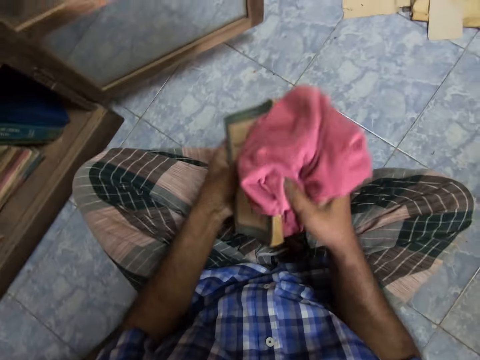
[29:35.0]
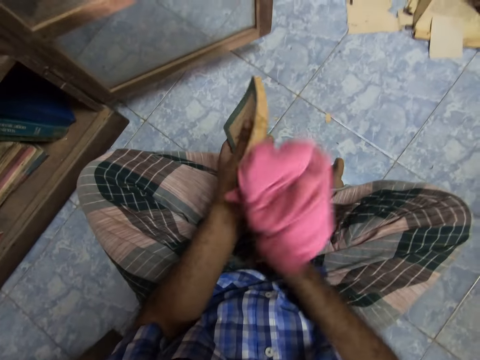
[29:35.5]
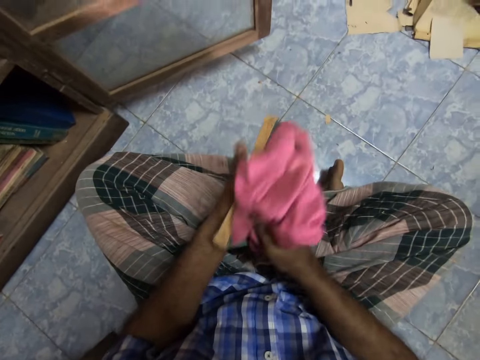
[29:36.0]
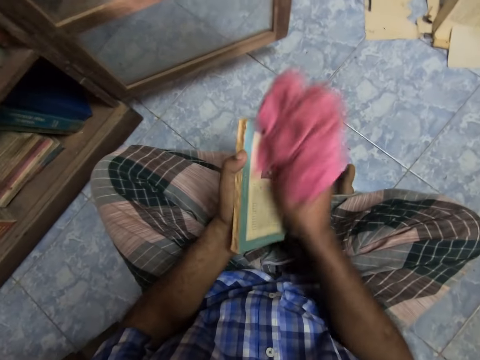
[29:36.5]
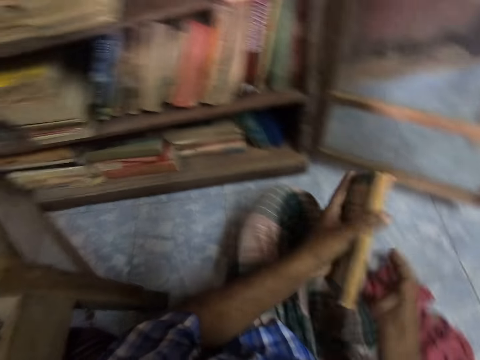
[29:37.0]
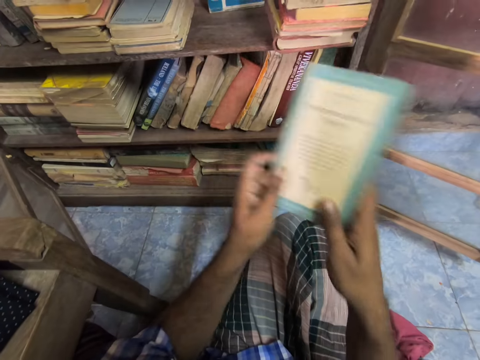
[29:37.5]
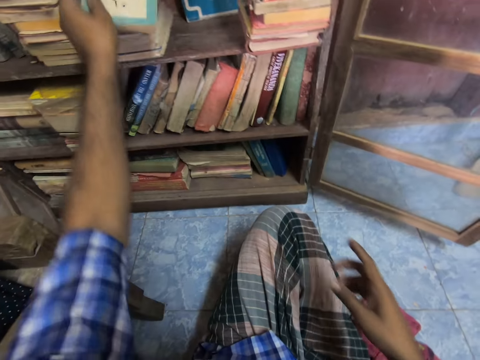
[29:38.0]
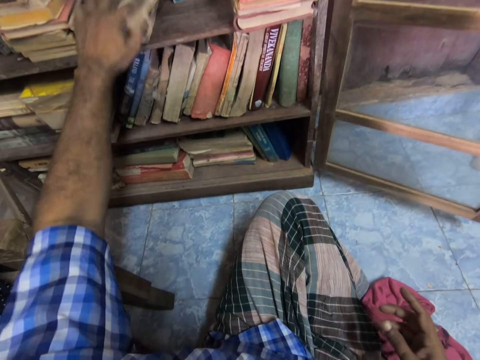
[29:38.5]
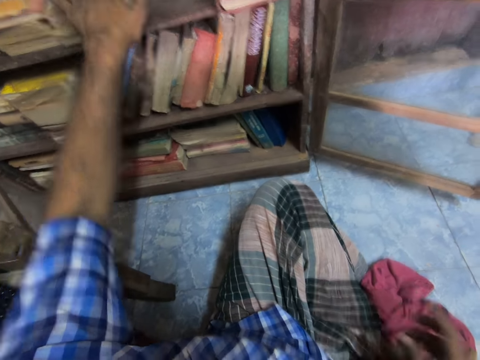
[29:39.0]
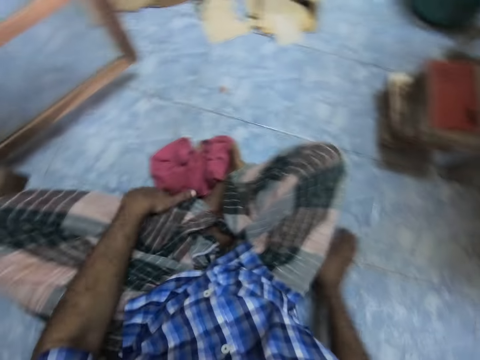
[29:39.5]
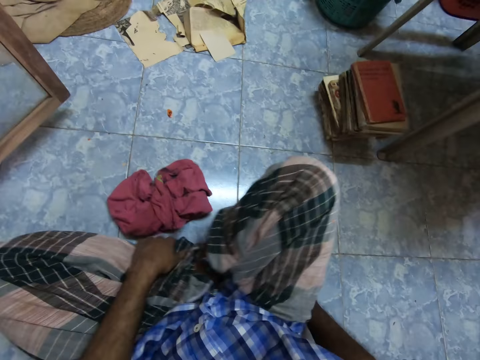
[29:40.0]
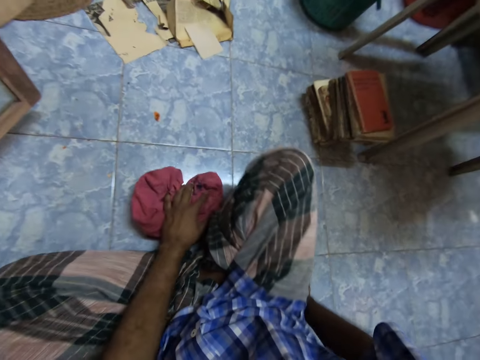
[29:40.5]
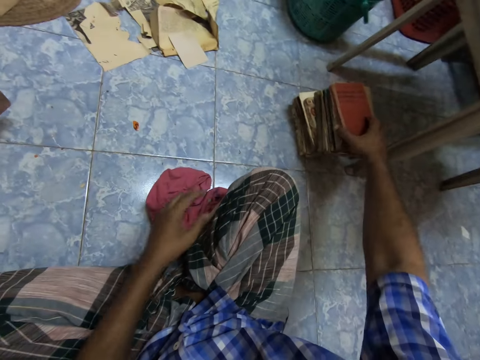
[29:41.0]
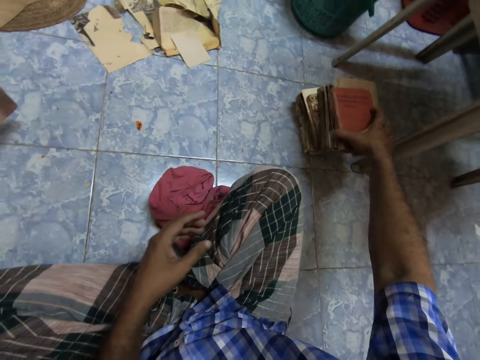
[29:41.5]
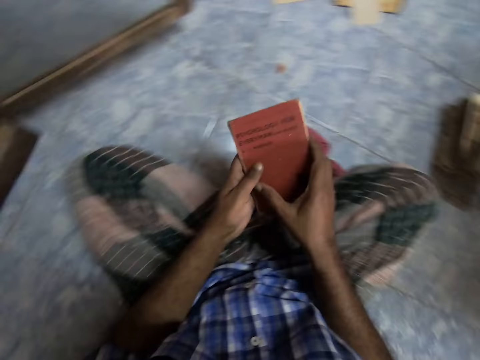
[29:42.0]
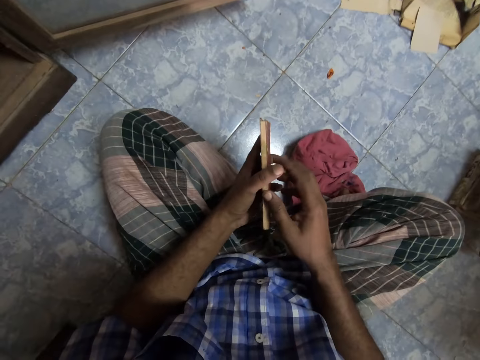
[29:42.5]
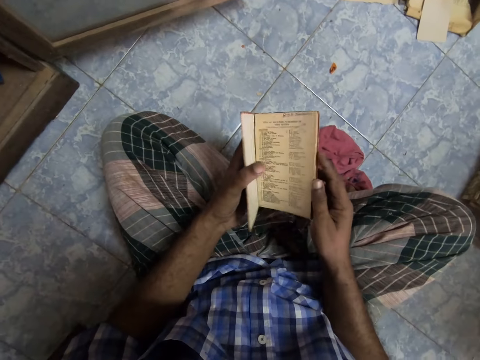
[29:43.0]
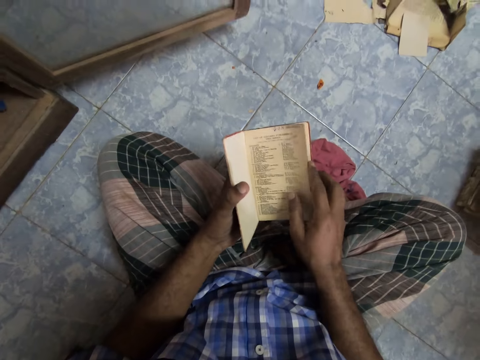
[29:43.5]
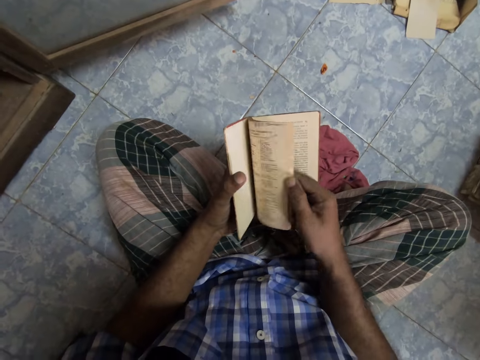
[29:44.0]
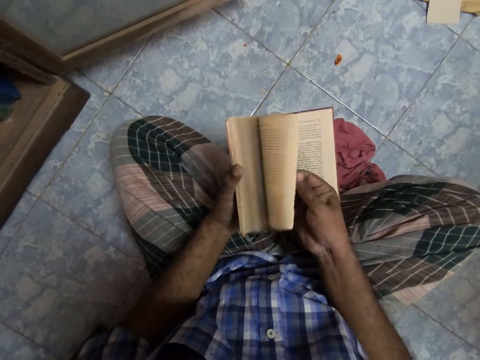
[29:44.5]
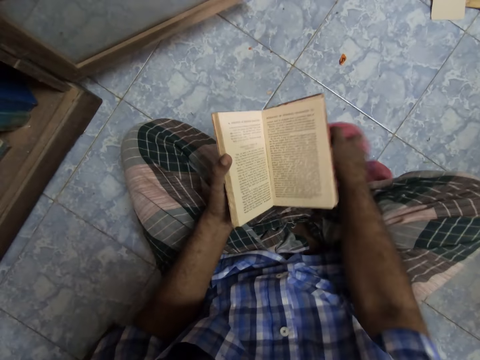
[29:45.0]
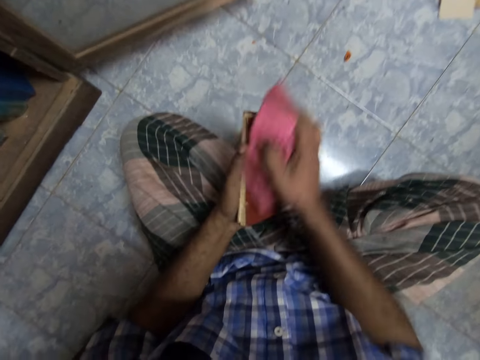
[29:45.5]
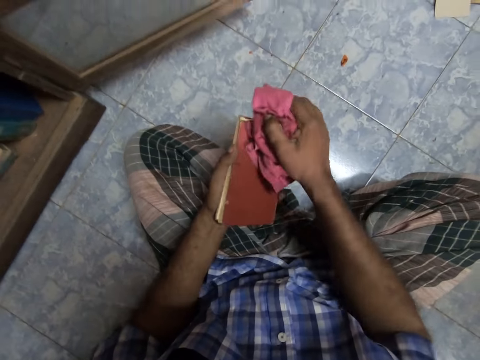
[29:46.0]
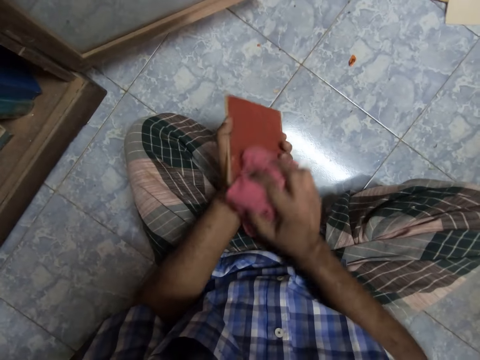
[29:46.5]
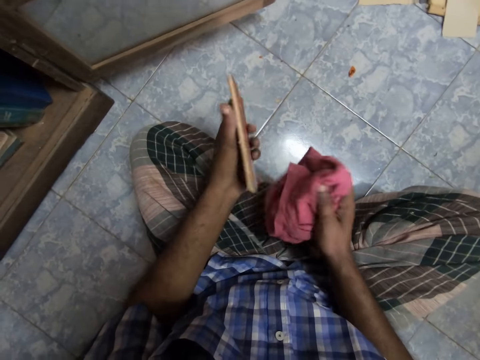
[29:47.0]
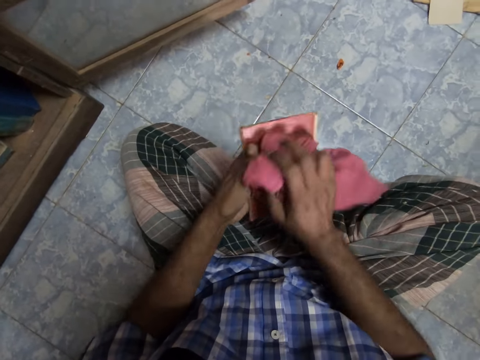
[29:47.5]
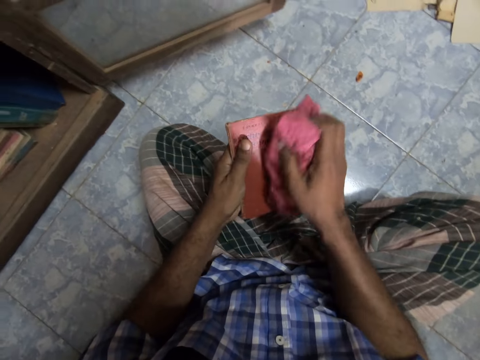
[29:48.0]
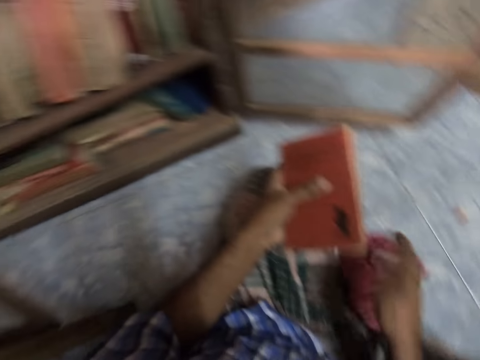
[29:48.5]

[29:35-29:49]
The camera wearer places the rag on the floor. They put the book on the shelf and move the rag. They pick up the book, pass the book to the left hand, and open the pages. They pick up the rag and wipe the book.

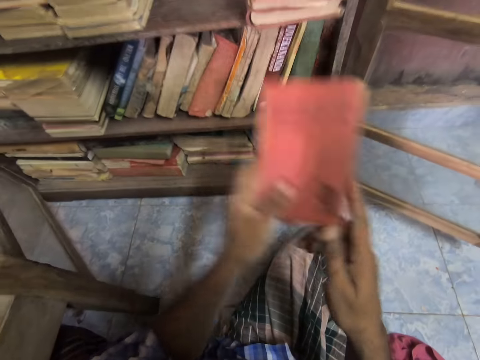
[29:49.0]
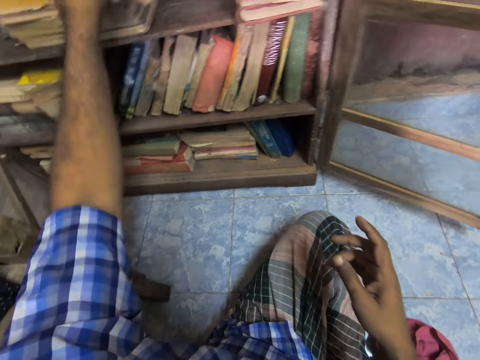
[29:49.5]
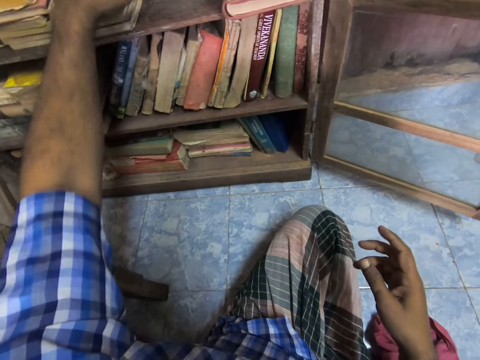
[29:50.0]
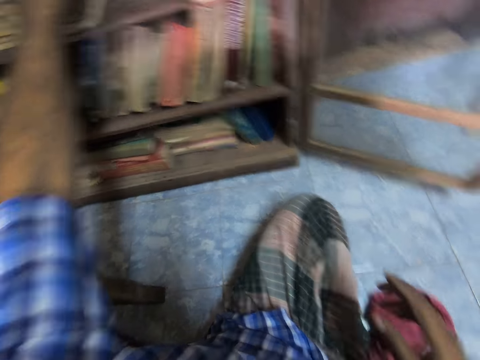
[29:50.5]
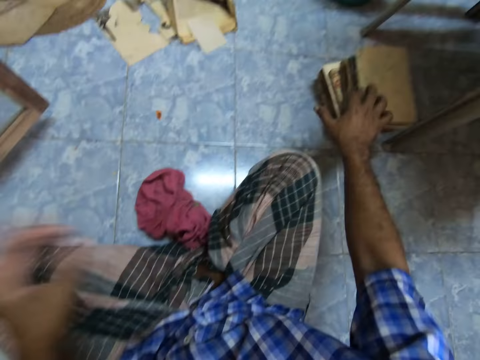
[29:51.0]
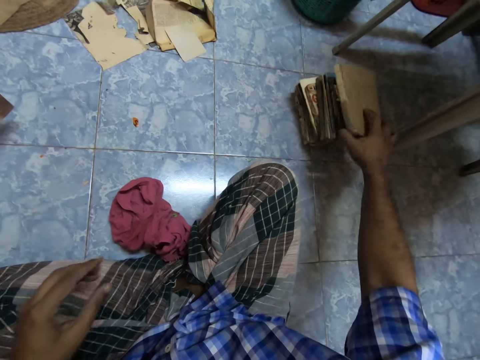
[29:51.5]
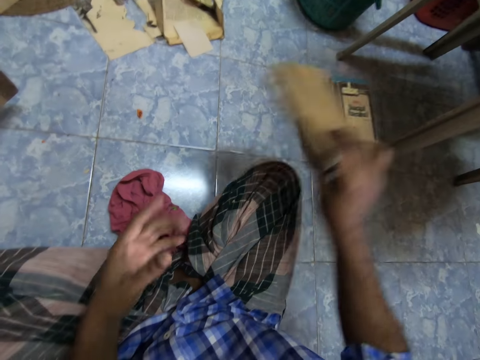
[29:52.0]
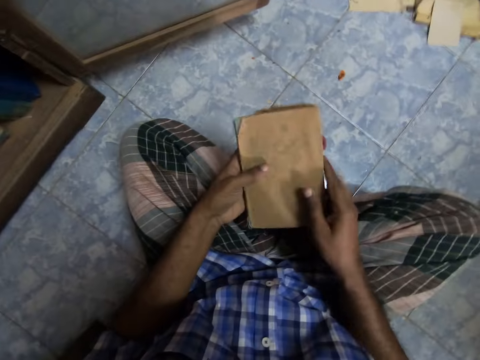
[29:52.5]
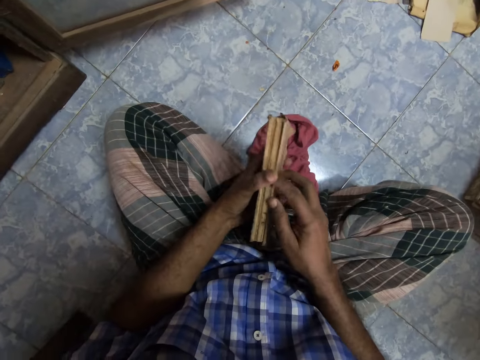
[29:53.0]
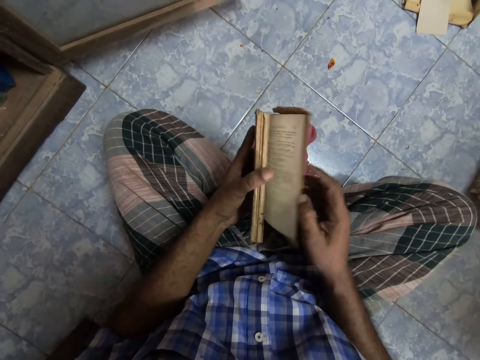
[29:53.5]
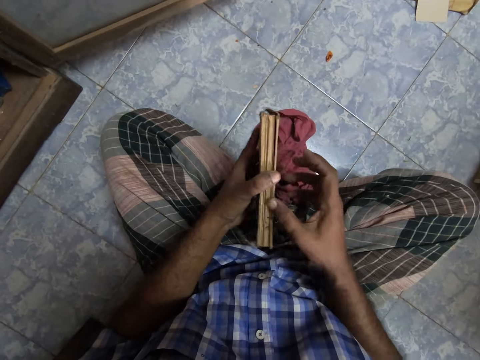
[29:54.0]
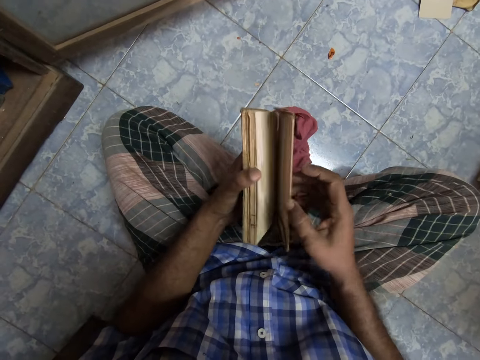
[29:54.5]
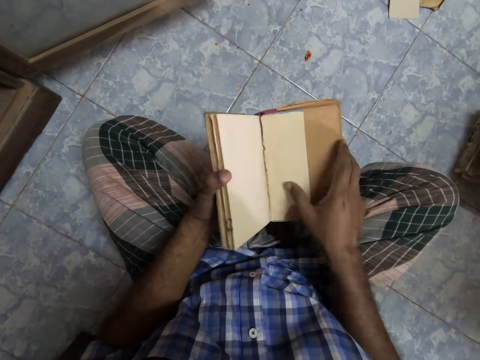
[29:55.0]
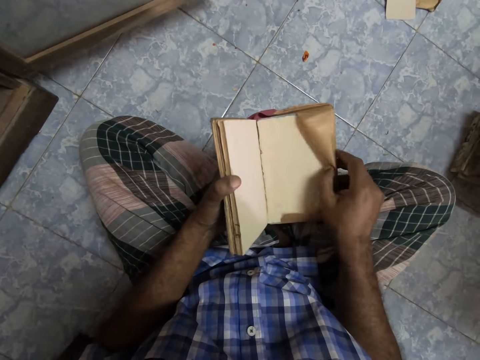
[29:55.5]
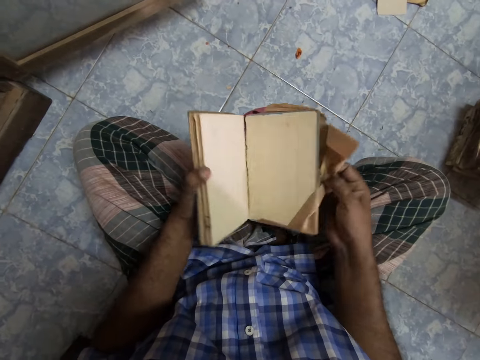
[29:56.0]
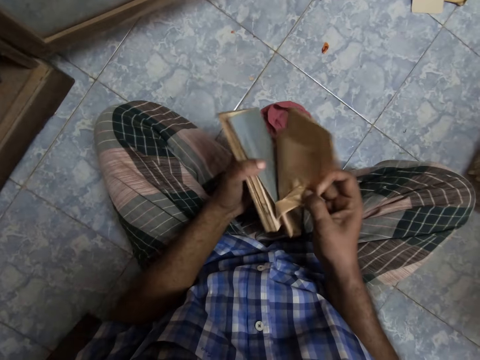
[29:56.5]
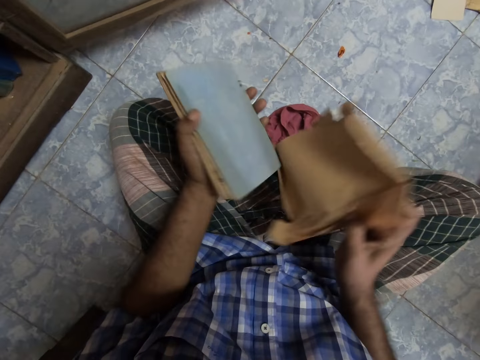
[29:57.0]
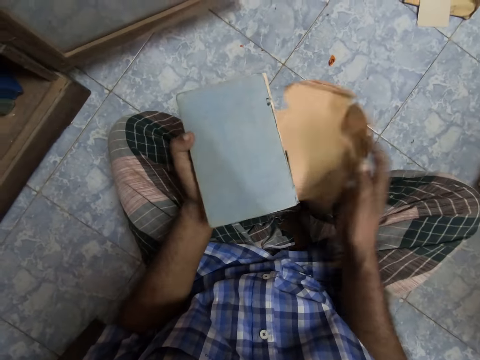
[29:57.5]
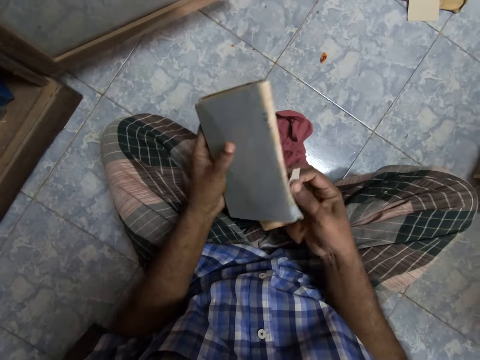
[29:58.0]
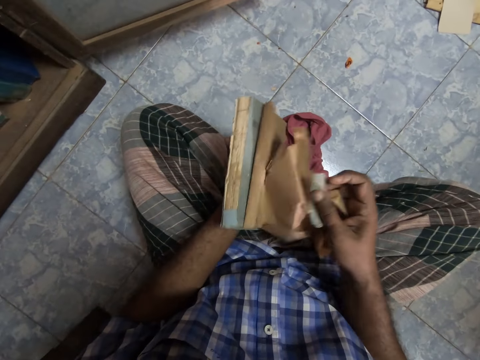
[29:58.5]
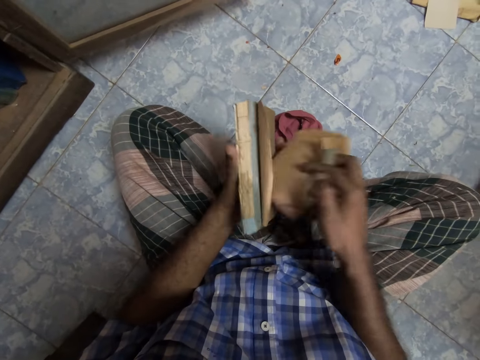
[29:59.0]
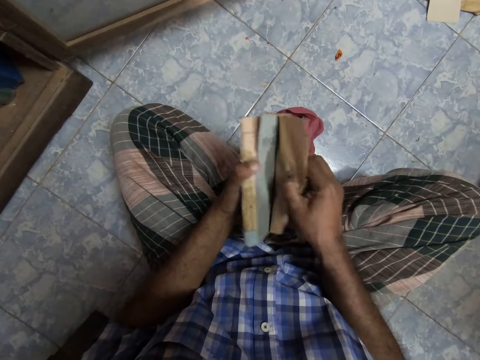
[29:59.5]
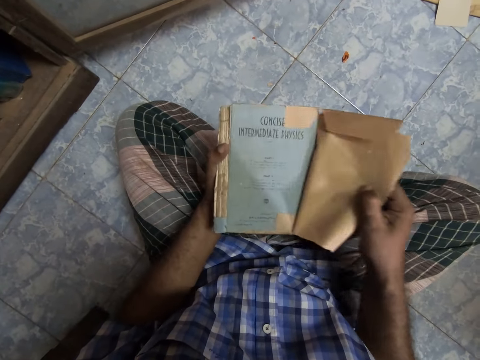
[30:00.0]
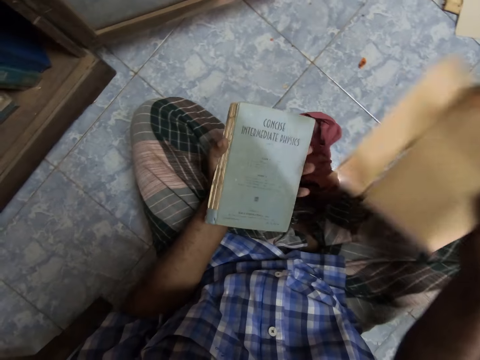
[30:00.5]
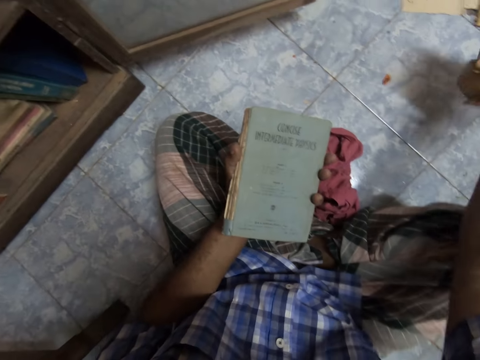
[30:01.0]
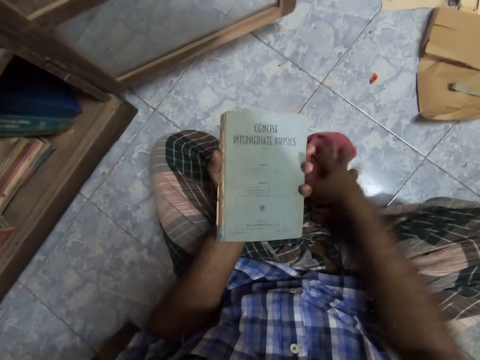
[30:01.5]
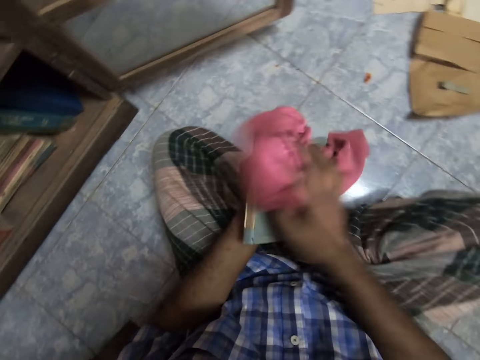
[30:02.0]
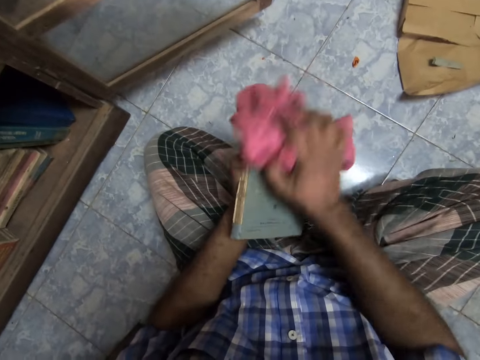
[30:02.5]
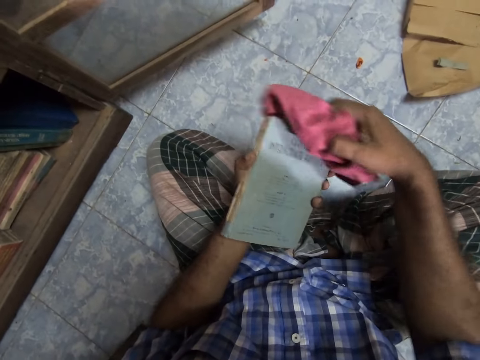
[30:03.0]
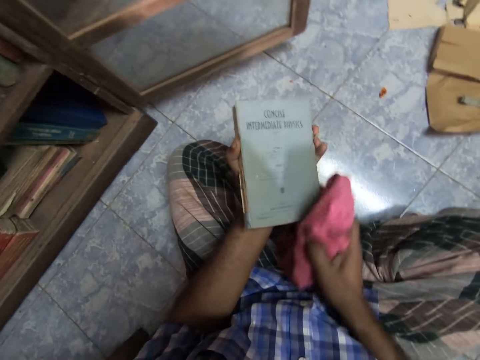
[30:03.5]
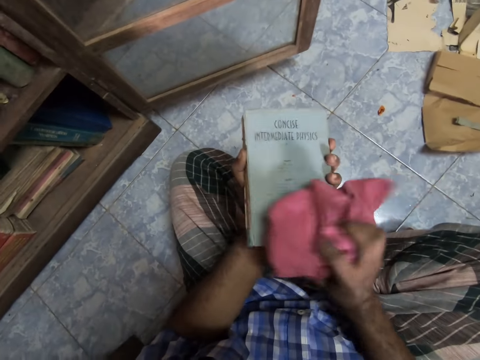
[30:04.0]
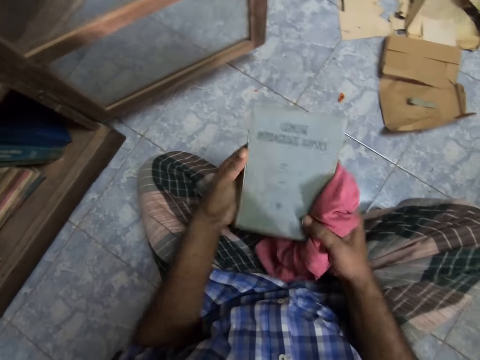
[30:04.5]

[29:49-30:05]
The camera wearer drops the rag. They put the book on the shelf. They pick up the book and pass the book to the left hand. They open the pages. They remove the cover. They remove the book cover. They drop the cover on the floor. They pick up the rag and wipe the book.
